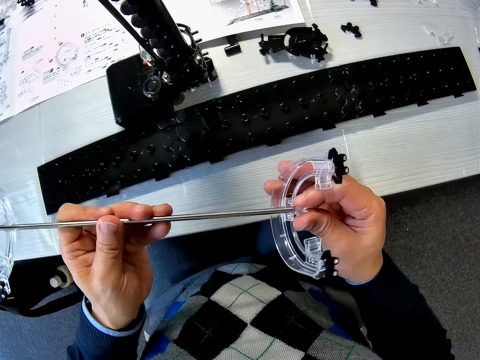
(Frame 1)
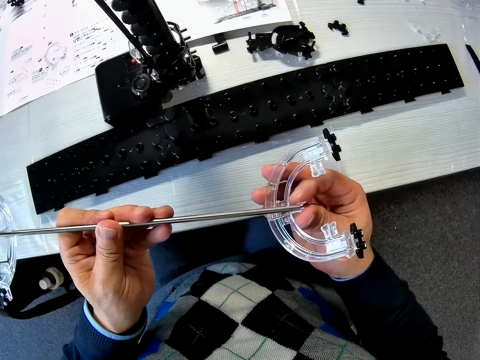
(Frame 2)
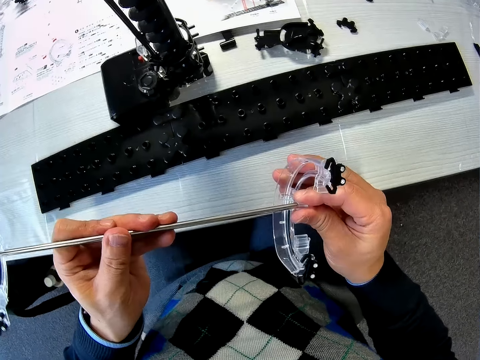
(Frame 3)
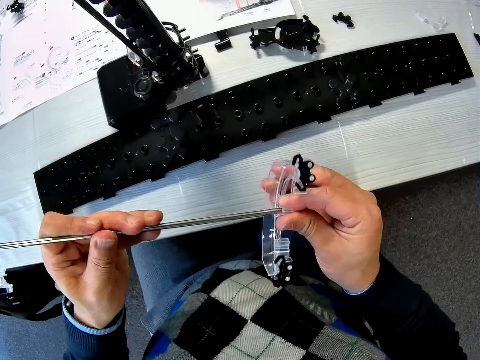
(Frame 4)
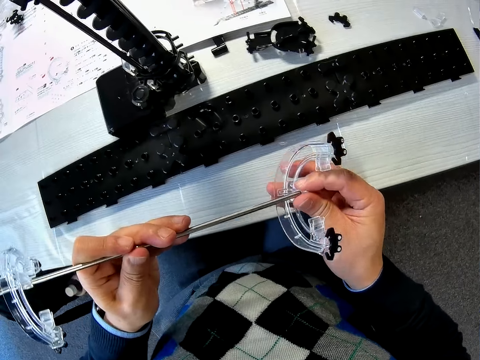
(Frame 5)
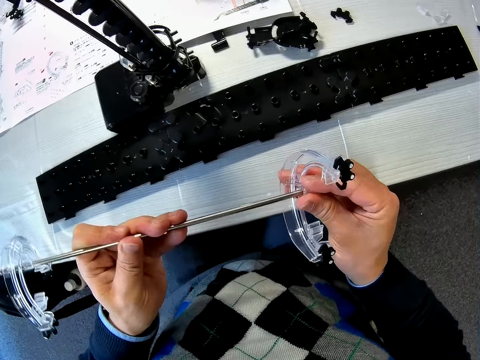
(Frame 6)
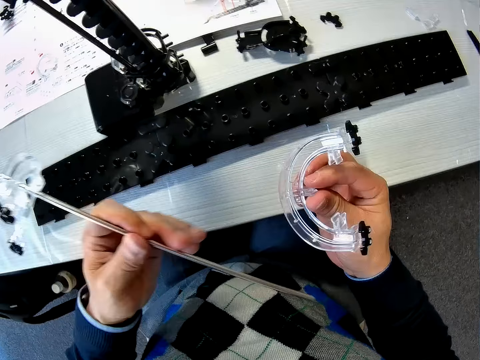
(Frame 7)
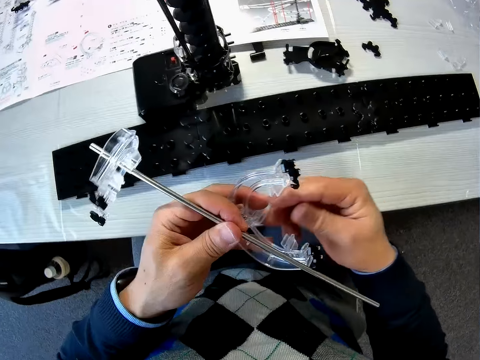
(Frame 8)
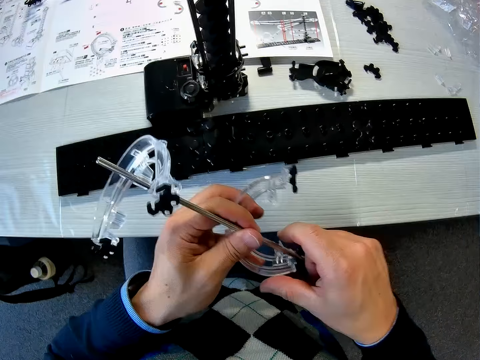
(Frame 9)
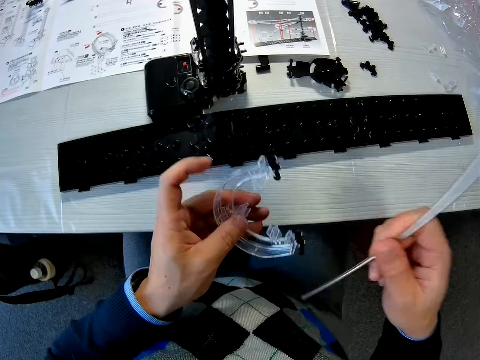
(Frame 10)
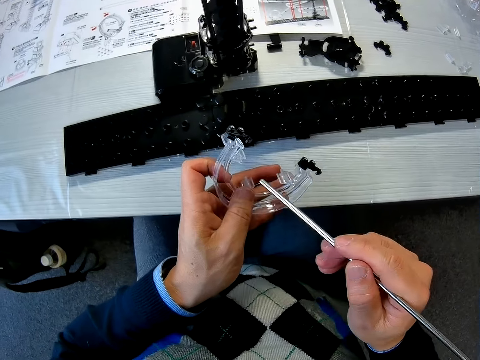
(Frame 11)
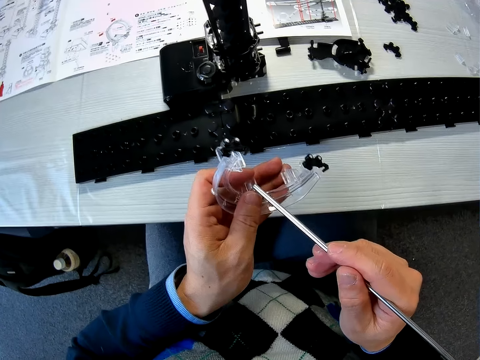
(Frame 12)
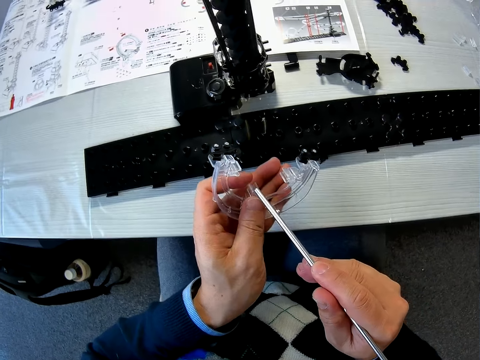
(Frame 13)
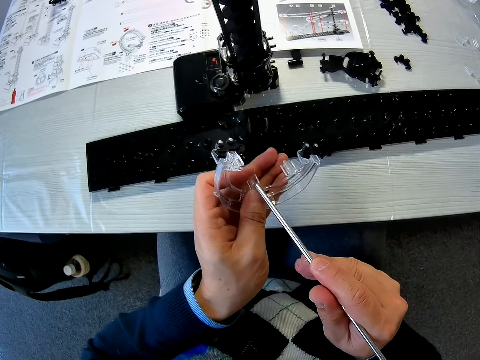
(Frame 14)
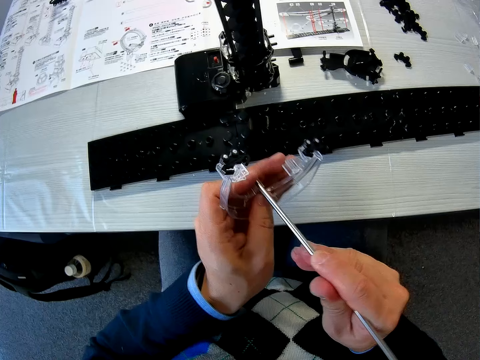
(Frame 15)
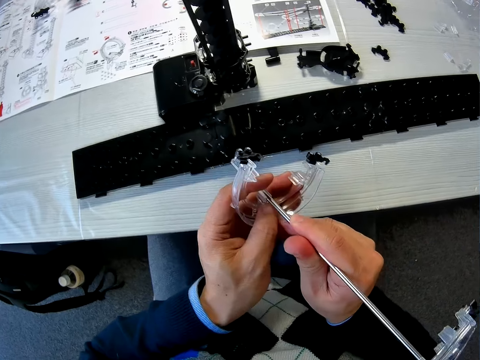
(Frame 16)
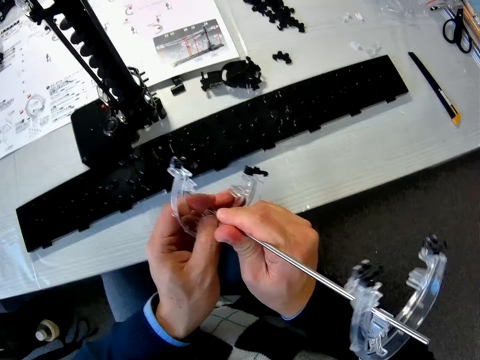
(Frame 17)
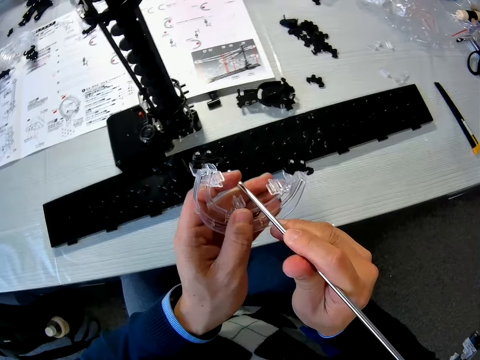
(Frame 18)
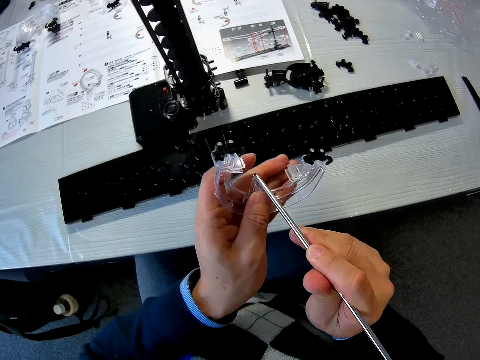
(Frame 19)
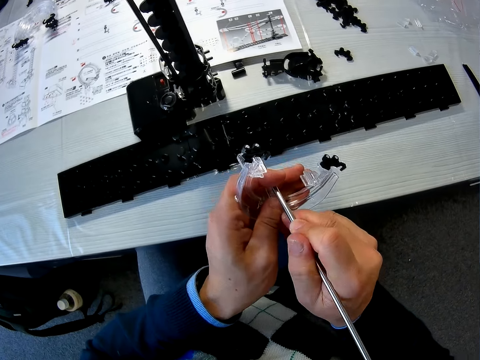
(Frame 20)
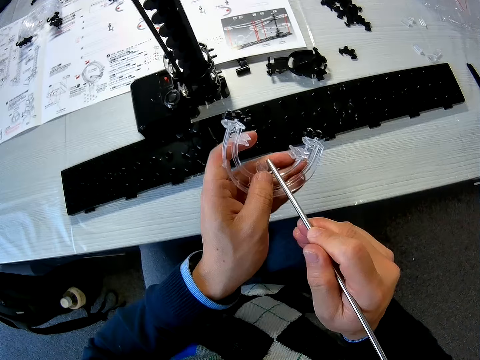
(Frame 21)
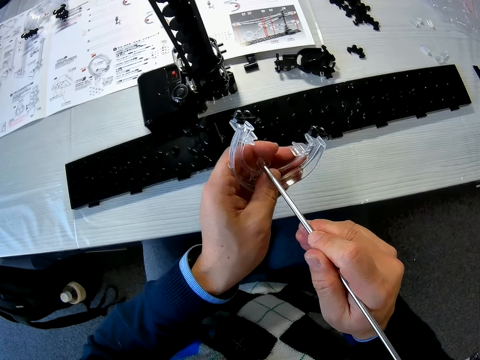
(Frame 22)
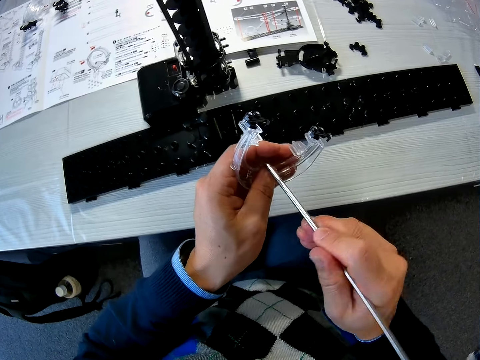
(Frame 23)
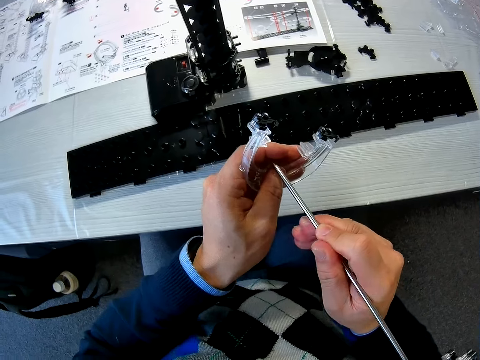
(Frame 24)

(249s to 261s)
The camera wearer fixes a shaft or iron rod on a corner or piece of the mechanical model. He passes the piece of the mechanical model from his right hand to his left hand. He passes the iron rod from his left hand to his right hand. He couples the iron rod in his right hand to the piece of the mechanical model in his left hand.

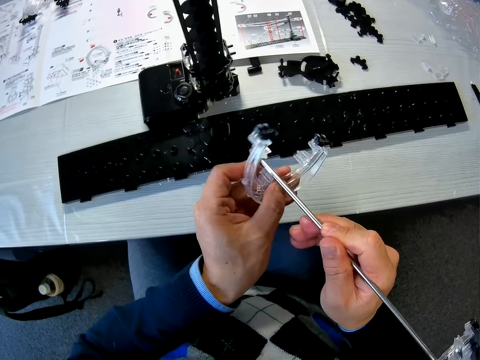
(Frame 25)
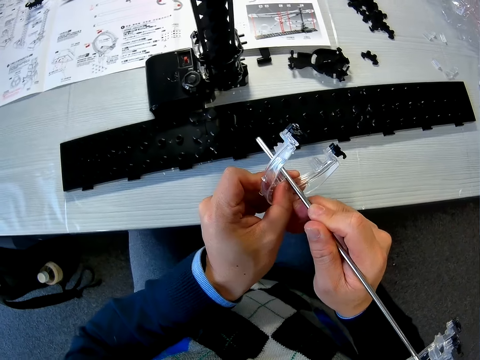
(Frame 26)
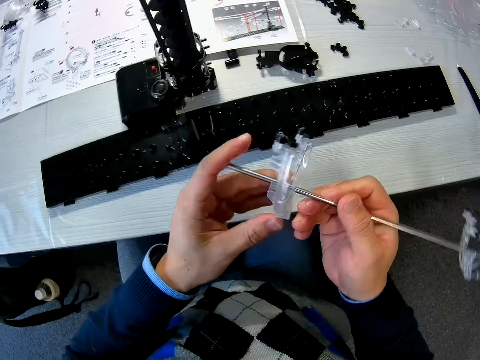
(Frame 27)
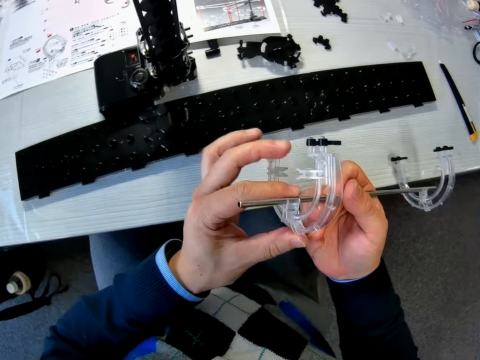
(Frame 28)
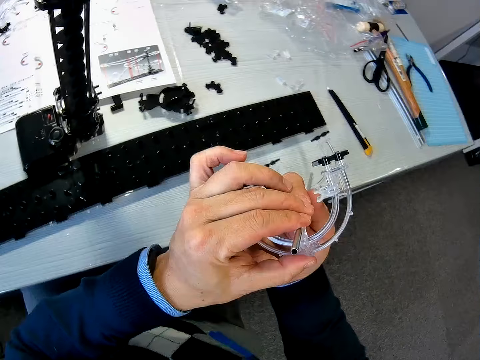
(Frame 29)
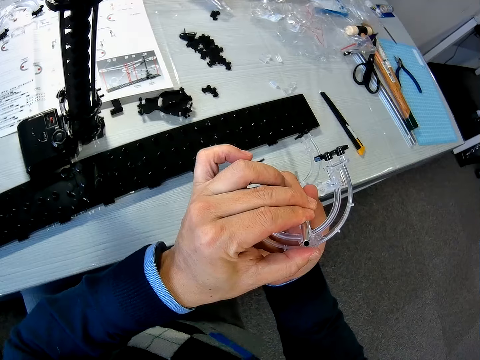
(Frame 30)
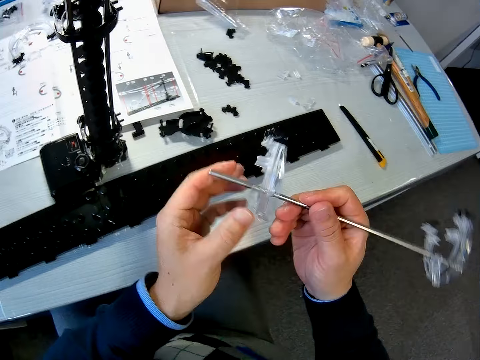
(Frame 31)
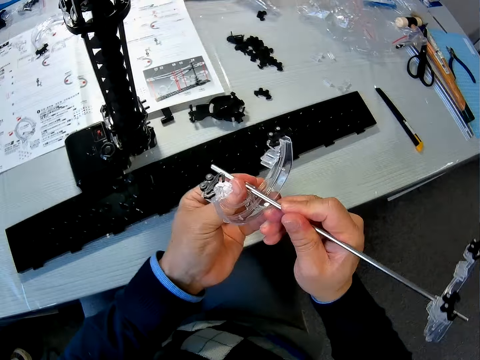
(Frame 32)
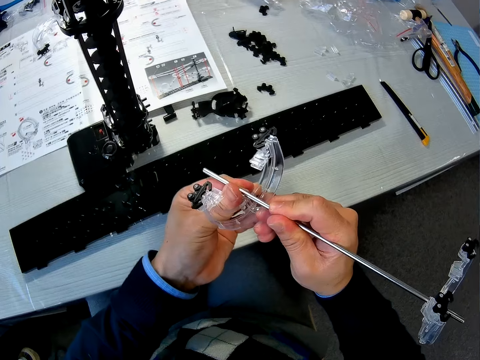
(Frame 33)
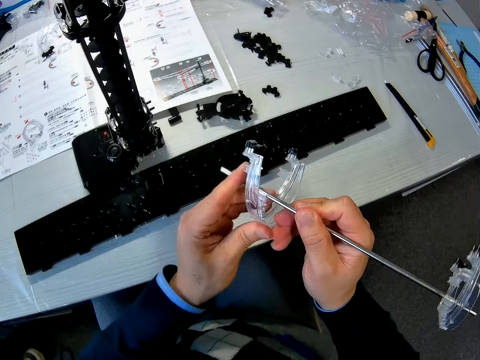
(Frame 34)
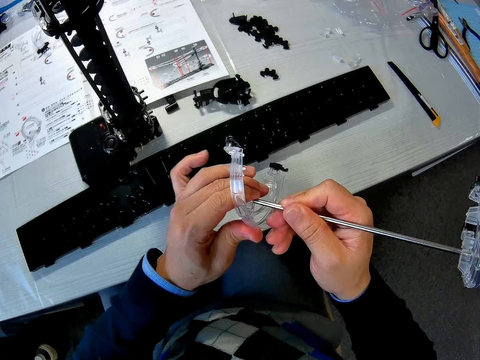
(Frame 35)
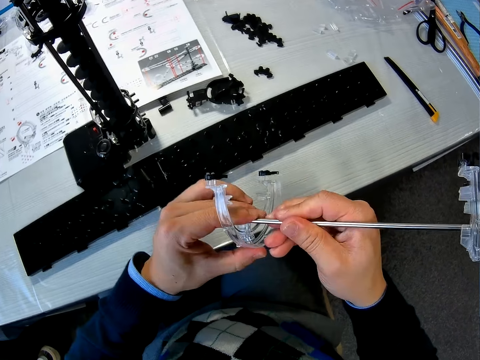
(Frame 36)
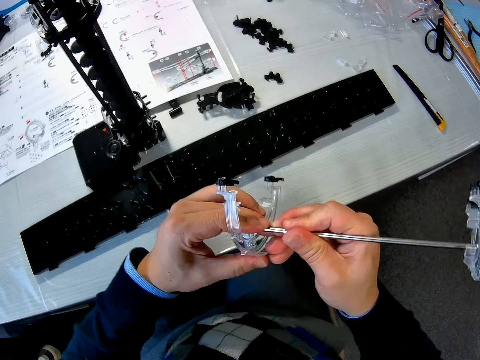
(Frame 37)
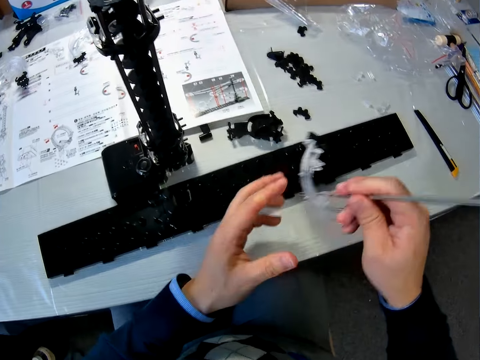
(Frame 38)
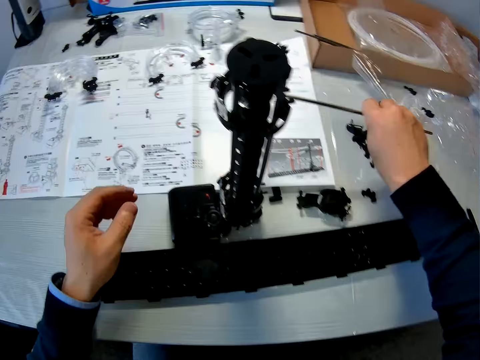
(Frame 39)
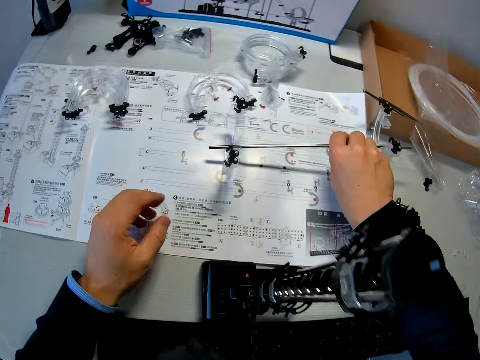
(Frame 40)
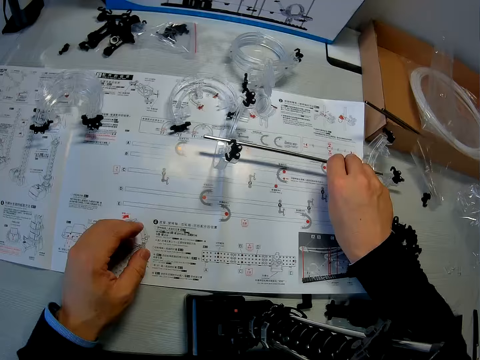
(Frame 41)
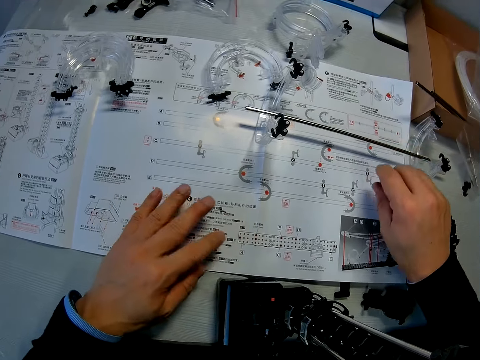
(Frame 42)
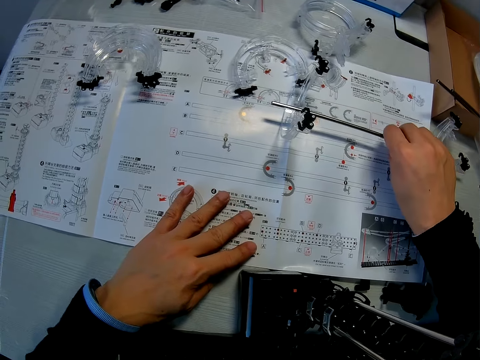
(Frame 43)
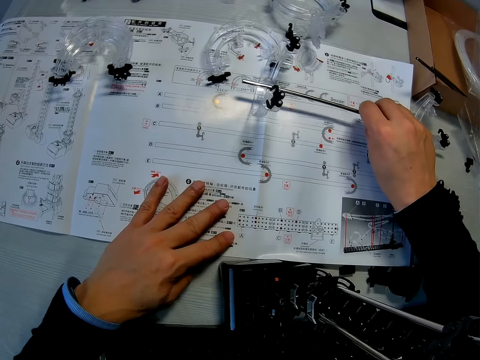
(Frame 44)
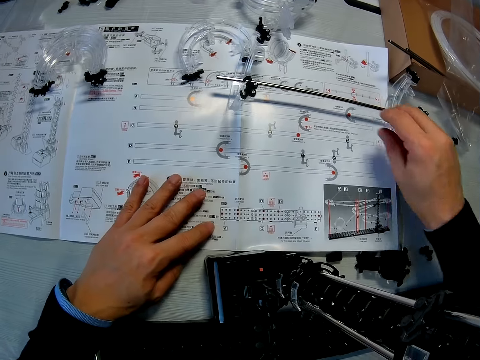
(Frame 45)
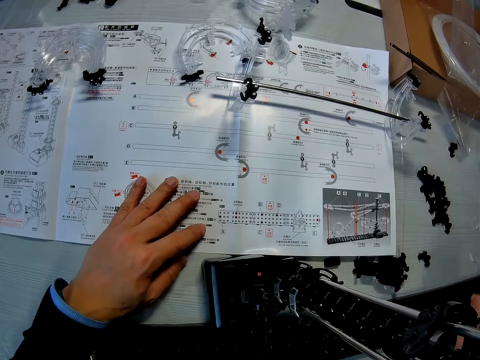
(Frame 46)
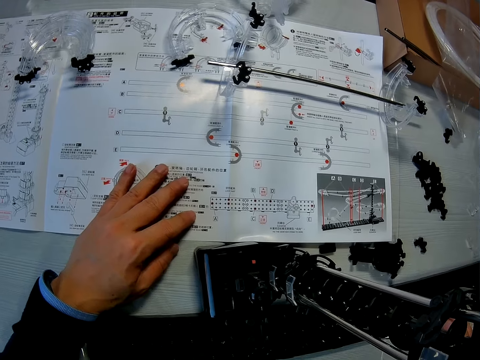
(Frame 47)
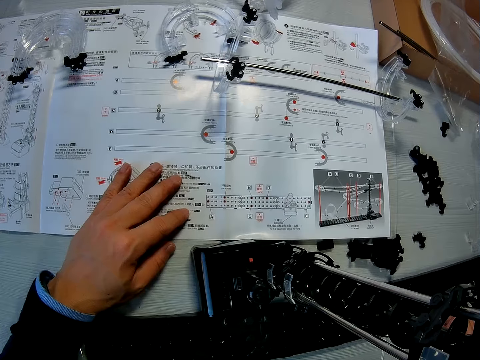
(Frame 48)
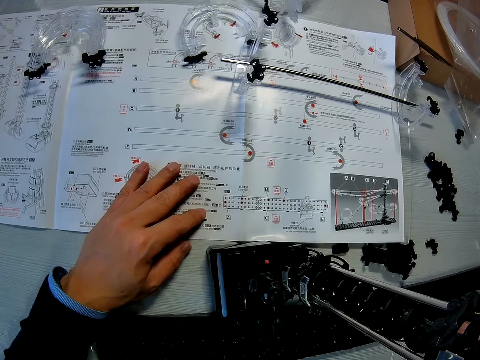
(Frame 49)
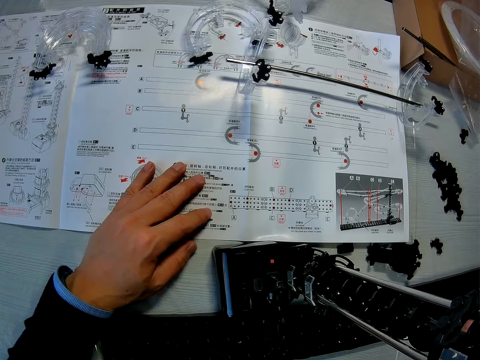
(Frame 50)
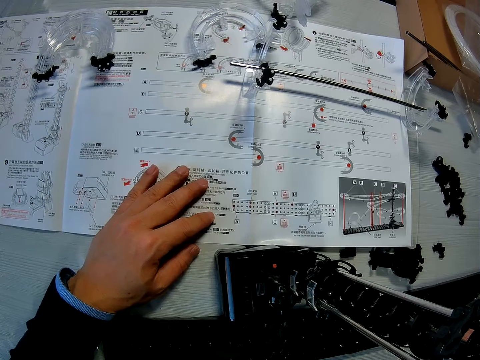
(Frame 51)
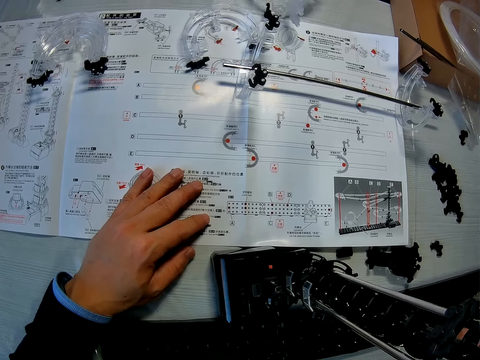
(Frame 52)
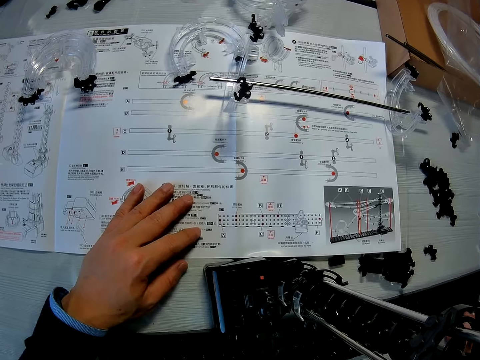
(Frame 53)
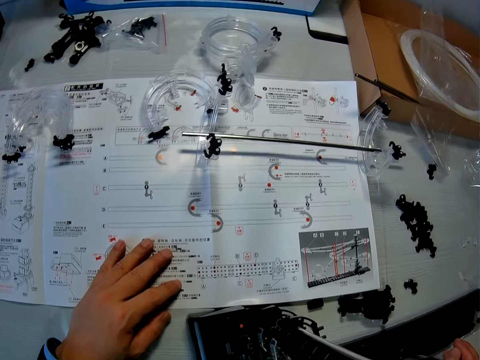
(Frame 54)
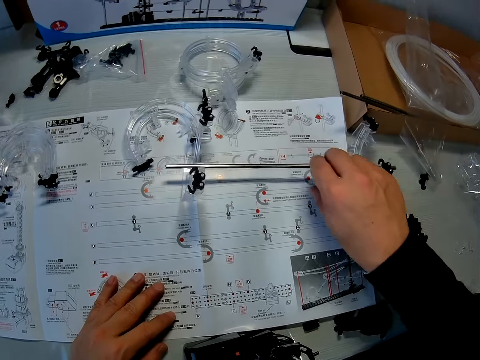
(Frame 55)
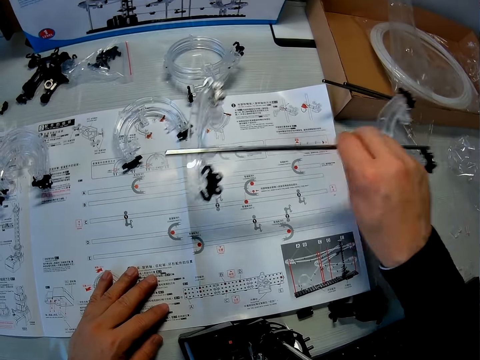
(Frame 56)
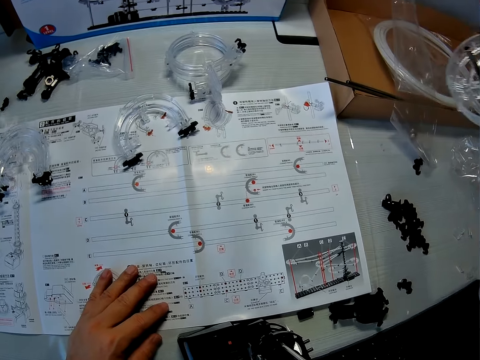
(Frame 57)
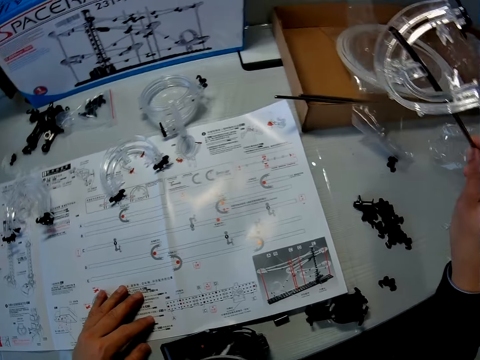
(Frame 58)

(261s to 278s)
The camera wearer tilts the connected parts of the space rail. He places the piece of the mechanical model on the table with his right hand. He picks the piece of the mechanical model from the table with his right hand.
